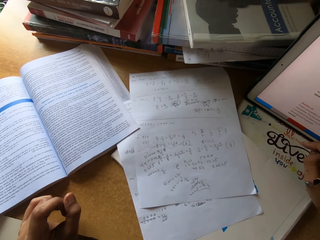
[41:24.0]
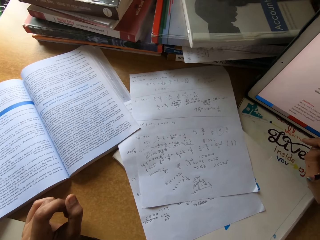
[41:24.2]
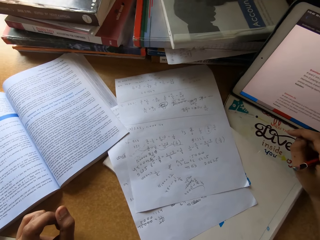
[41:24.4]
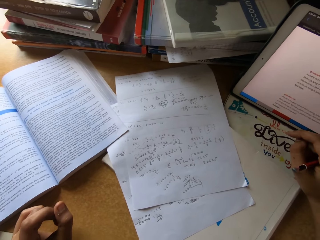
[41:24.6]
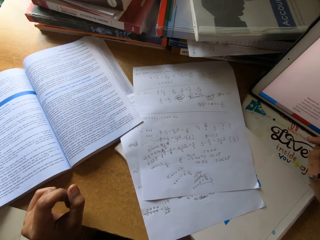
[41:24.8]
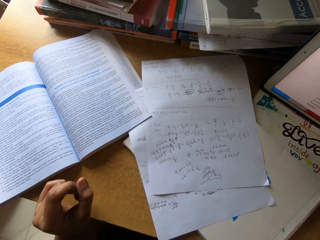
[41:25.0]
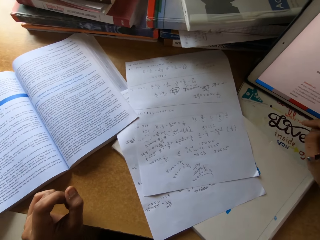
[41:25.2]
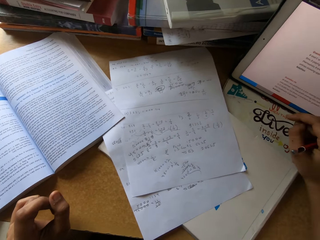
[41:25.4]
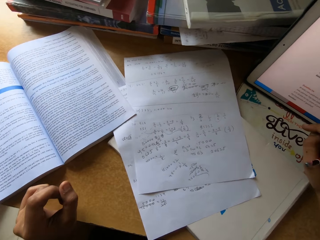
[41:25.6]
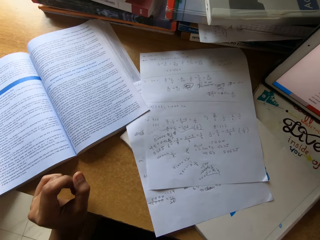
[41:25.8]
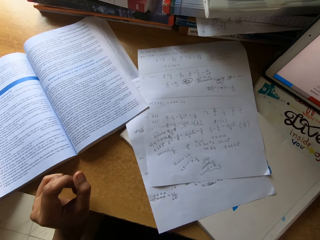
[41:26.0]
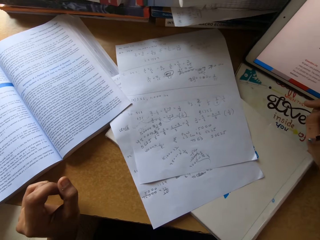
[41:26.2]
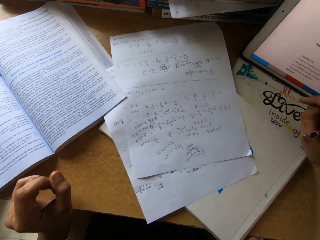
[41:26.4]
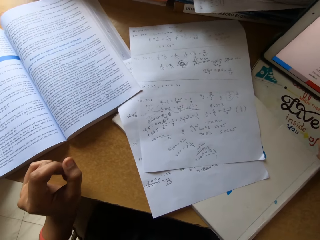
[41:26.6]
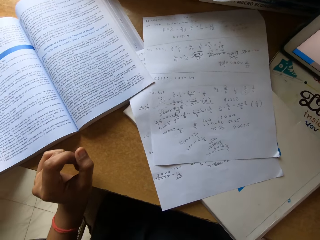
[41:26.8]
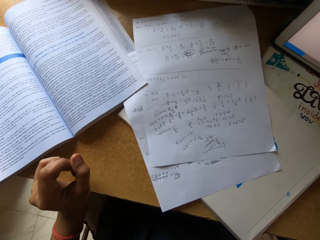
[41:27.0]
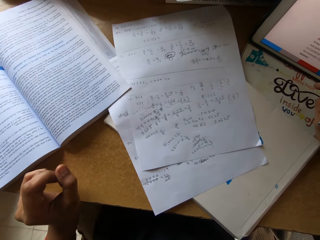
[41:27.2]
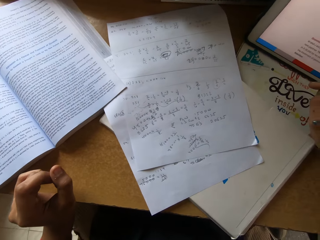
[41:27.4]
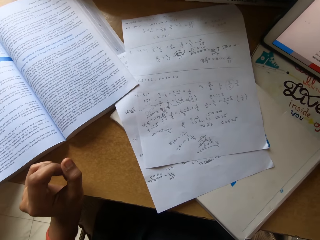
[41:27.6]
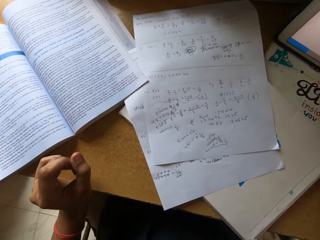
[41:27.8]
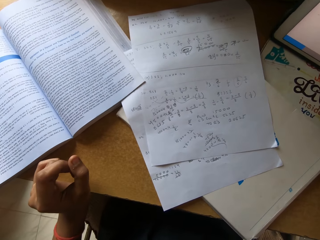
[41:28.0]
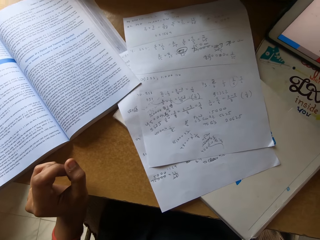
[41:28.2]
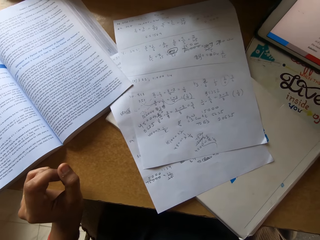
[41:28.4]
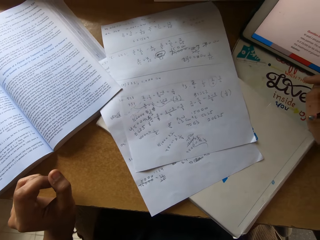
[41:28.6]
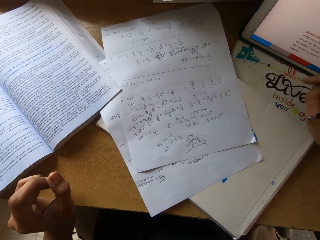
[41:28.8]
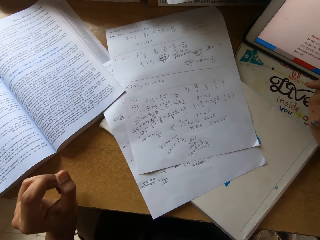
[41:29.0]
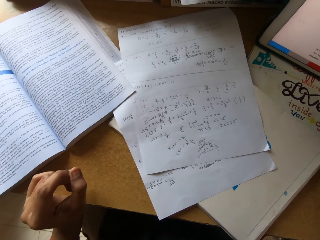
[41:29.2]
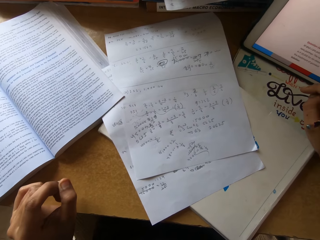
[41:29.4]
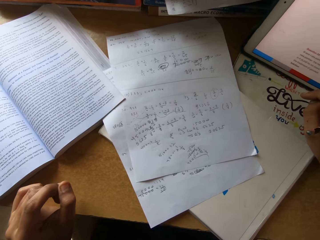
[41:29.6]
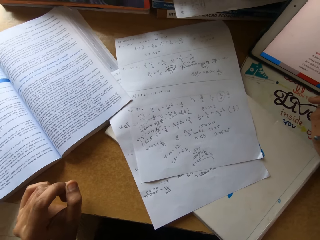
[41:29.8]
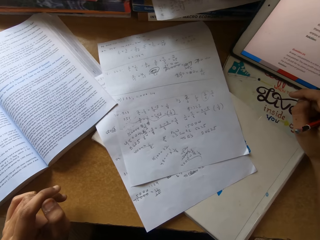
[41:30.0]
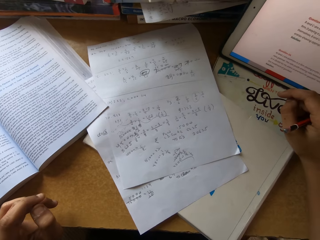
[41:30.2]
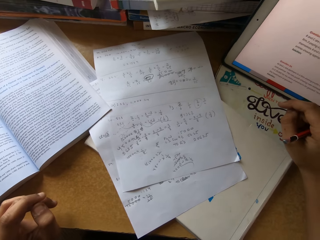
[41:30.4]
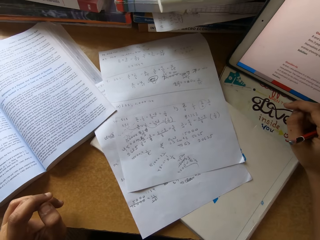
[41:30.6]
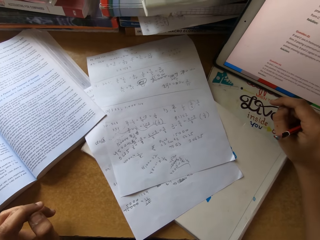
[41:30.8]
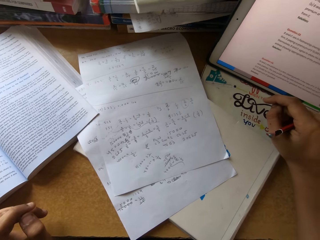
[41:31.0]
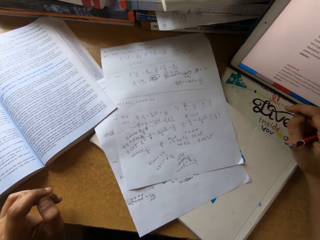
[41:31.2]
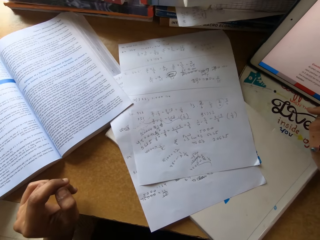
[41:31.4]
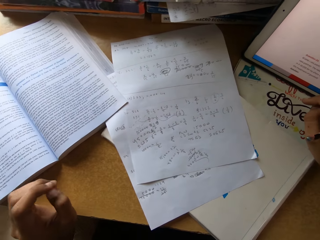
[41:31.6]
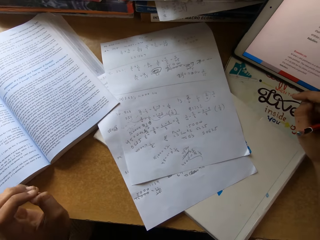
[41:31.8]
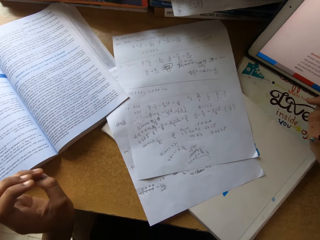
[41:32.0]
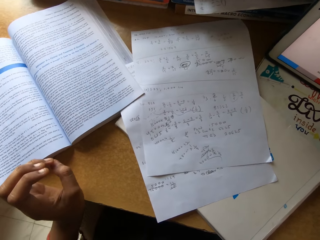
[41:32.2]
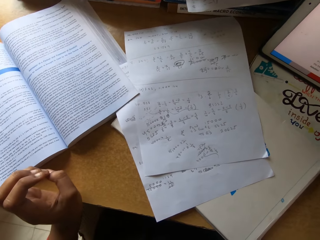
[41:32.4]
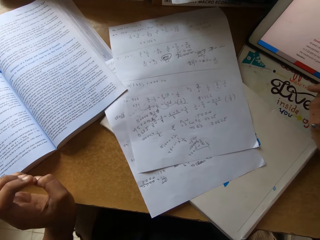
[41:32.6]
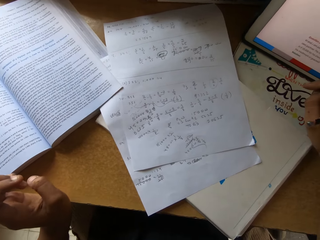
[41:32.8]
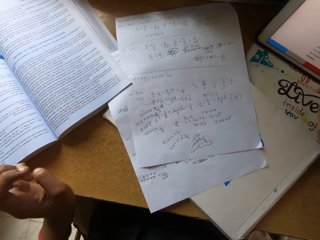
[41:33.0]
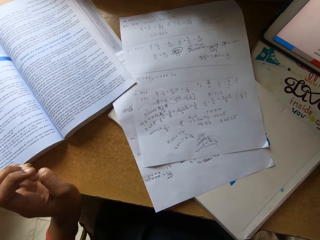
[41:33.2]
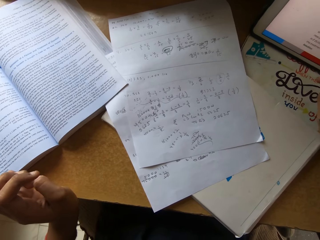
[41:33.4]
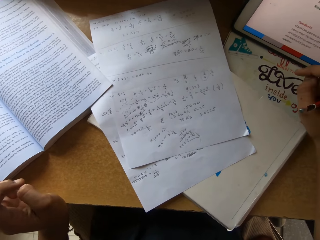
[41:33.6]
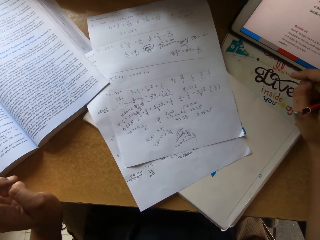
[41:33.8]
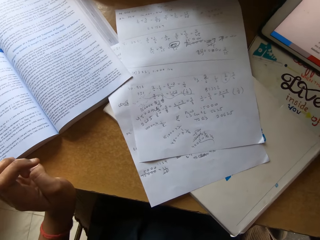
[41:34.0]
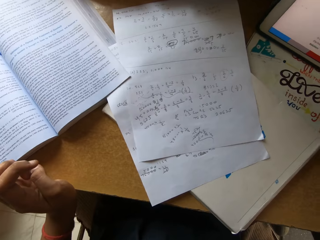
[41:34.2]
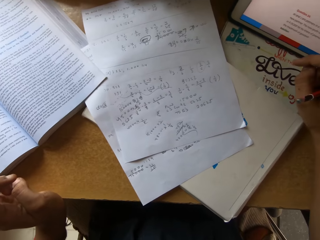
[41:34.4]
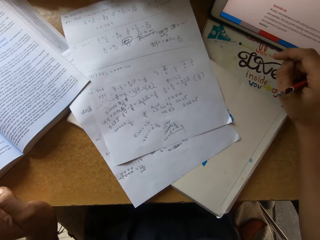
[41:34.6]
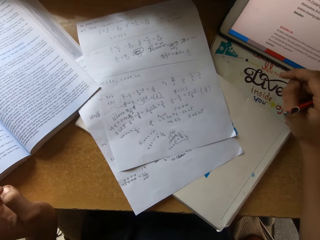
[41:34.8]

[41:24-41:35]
The camera wearer sings.

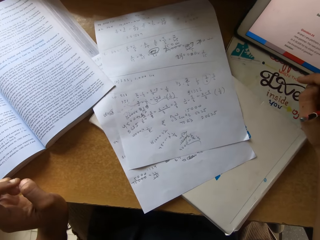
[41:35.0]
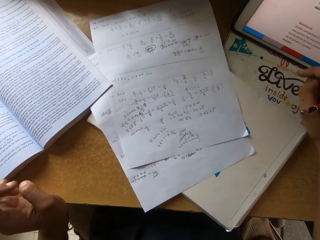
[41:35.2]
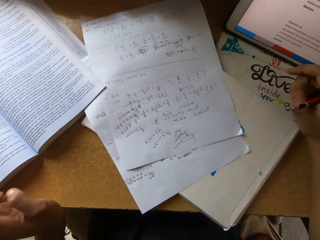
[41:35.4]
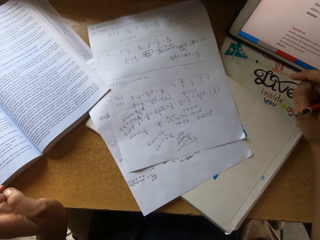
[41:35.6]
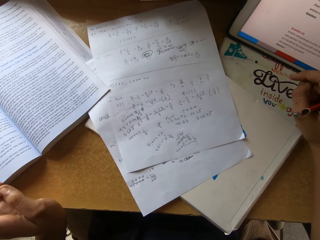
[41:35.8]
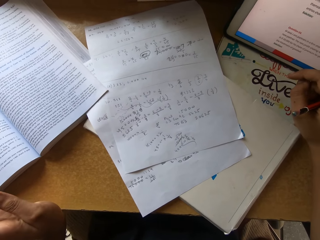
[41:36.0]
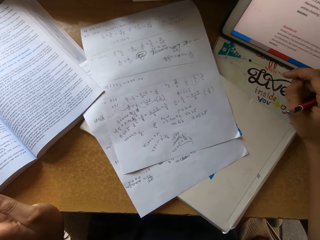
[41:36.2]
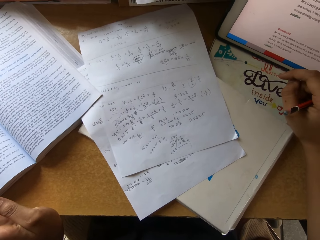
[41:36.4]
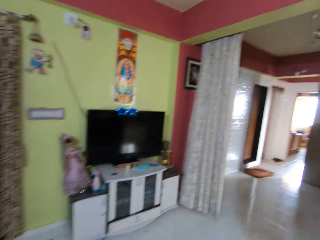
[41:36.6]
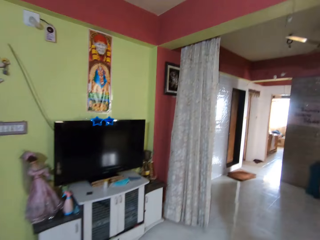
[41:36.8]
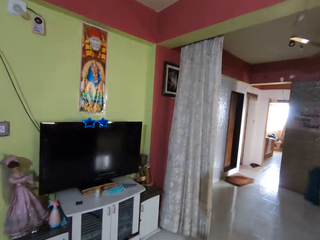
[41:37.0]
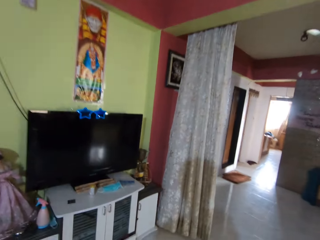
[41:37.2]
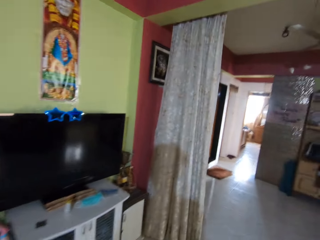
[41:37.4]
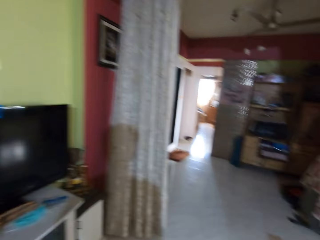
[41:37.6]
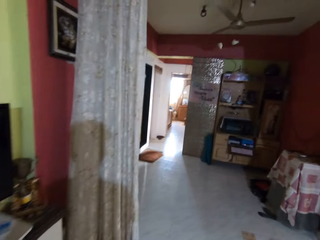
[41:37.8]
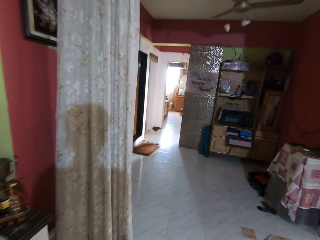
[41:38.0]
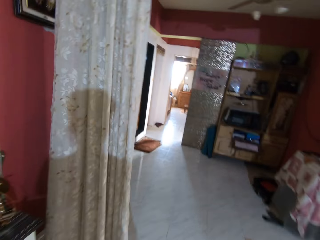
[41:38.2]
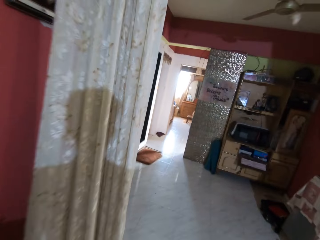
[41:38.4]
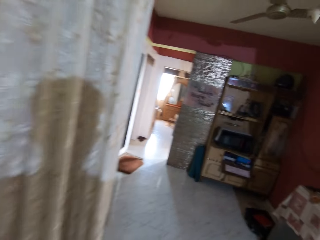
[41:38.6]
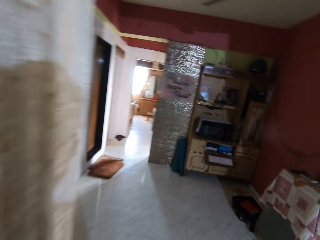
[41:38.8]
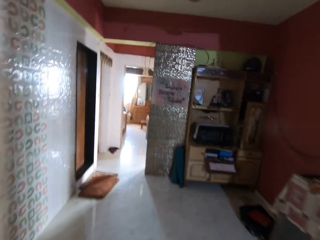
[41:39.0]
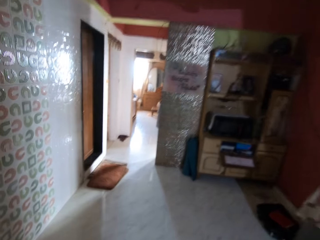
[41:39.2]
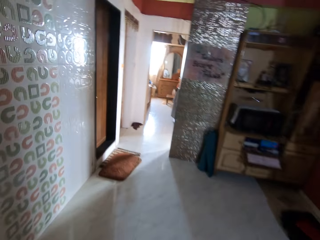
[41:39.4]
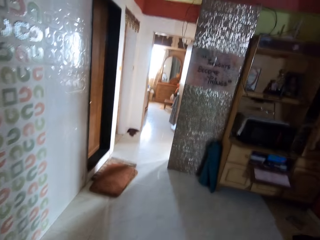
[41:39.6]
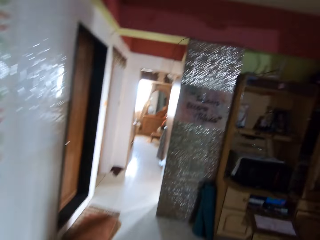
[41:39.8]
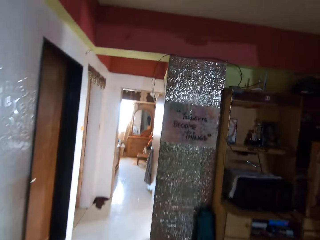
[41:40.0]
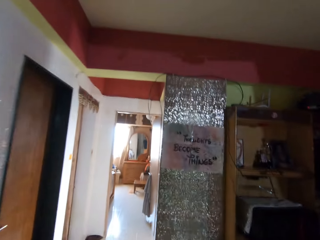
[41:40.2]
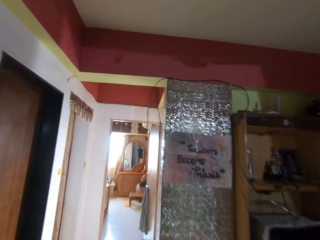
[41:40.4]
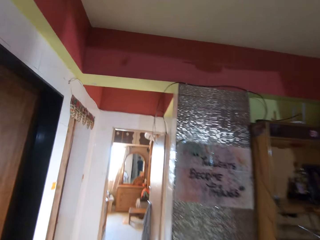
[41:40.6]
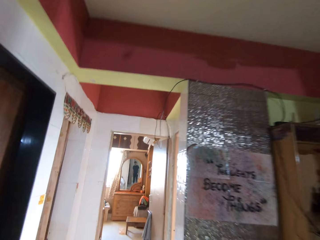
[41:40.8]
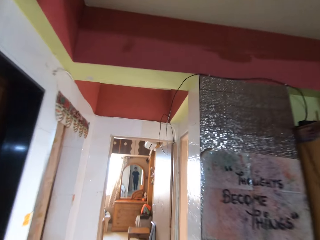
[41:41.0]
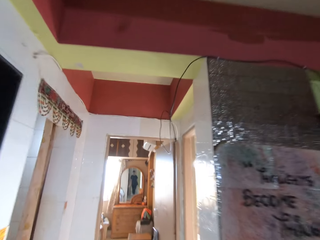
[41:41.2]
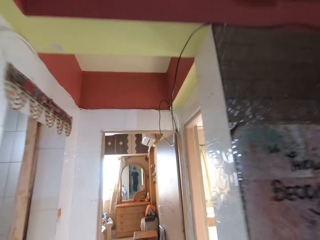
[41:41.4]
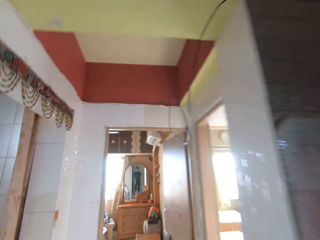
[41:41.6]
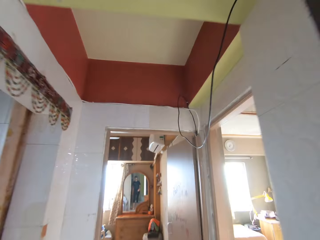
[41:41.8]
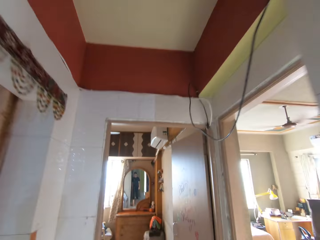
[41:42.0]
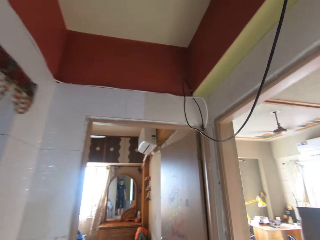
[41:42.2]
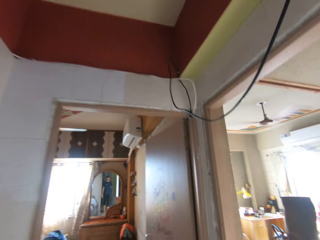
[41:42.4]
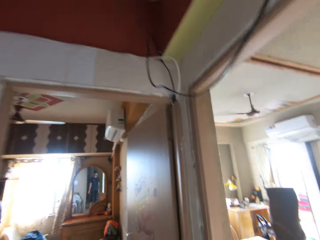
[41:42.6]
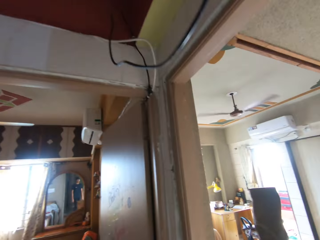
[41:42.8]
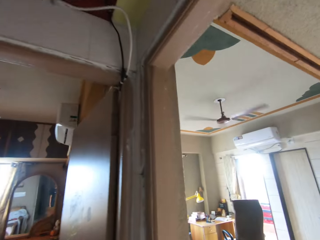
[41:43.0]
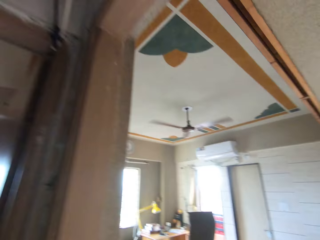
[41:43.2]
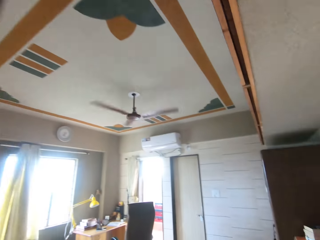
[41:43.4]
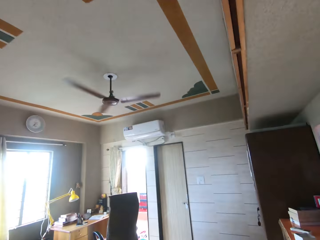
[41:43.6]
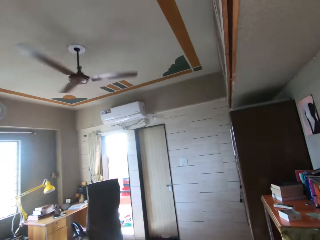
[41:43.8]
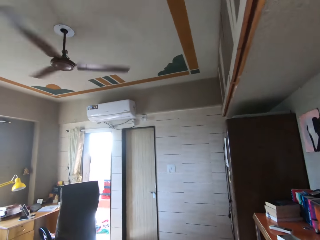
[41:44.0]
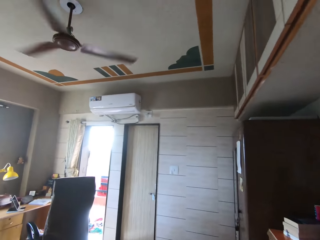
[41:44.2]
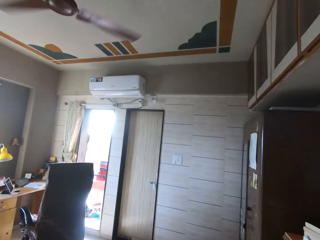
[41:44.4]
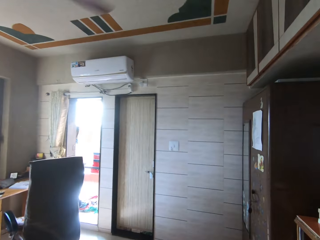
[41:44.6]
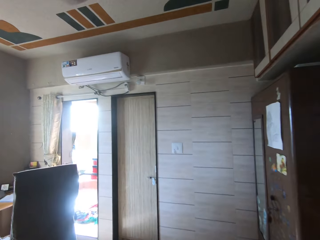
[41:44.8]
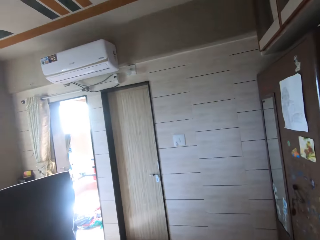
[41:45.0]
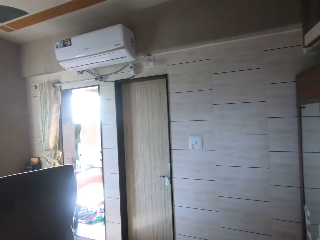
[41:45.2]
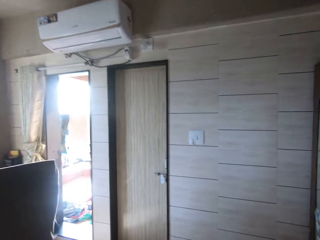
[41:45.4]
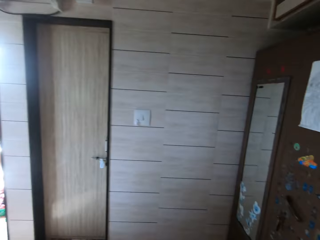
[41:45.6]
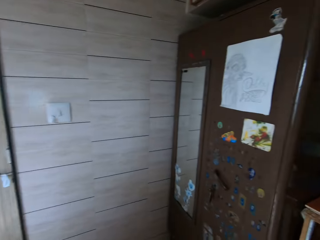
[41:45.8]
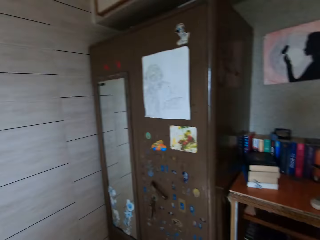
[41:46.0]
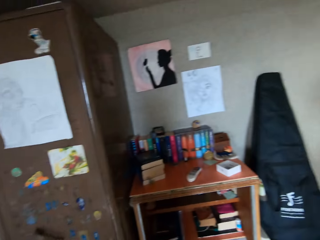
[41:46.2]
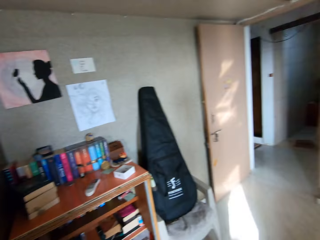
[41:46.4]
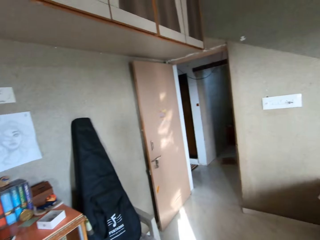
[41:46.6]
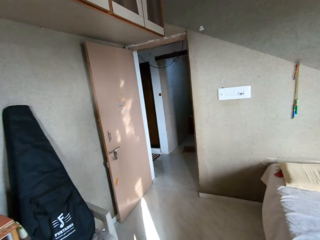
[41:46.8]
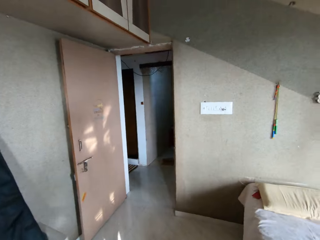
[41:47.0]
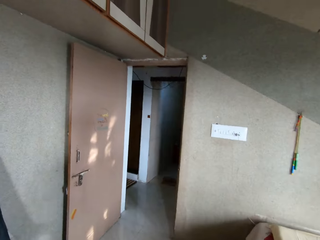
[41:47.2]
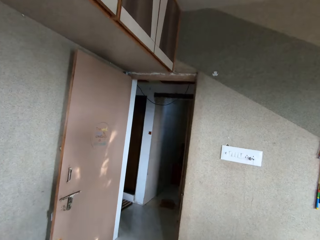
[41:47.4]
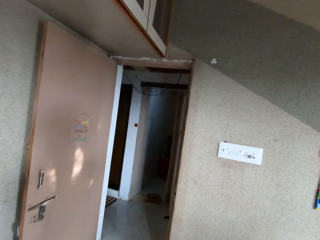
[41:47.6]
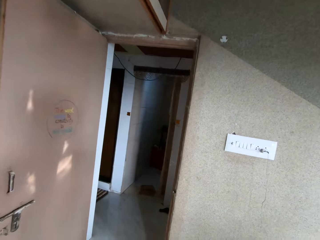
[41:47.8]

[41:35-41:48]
The camera wearer walks inside the house.
